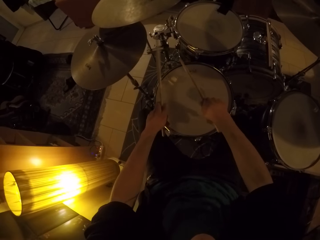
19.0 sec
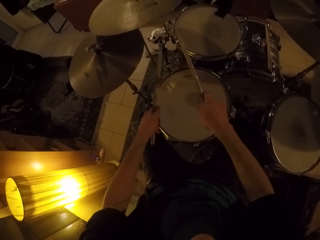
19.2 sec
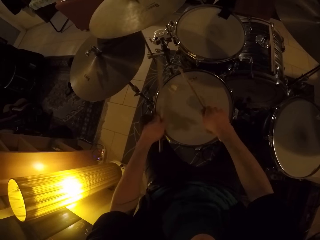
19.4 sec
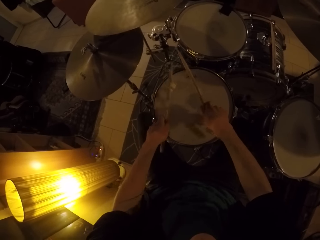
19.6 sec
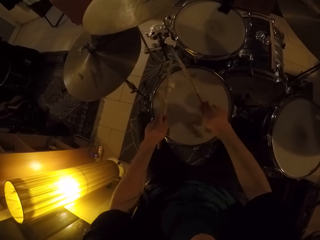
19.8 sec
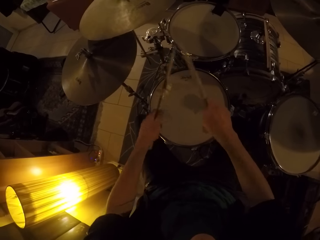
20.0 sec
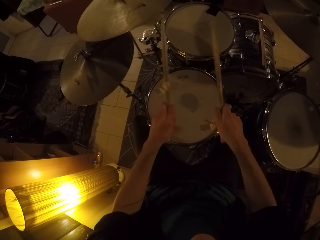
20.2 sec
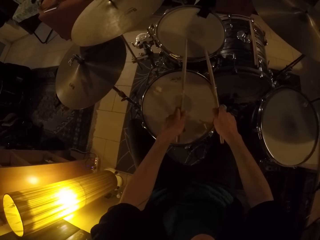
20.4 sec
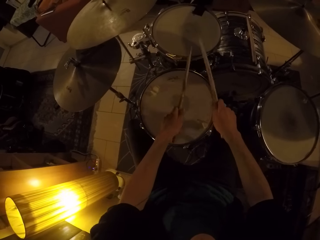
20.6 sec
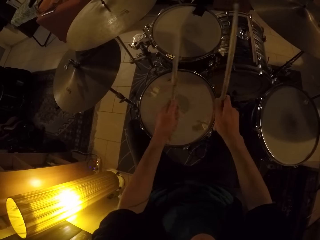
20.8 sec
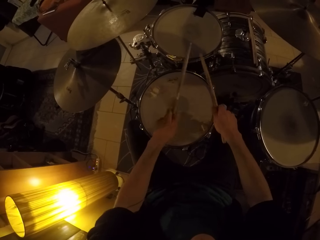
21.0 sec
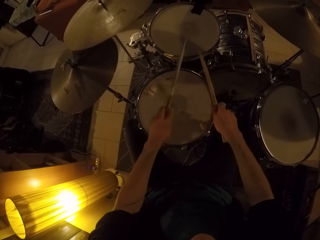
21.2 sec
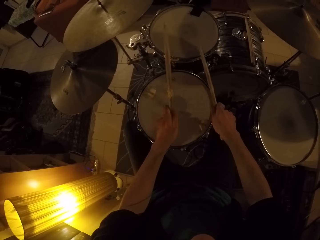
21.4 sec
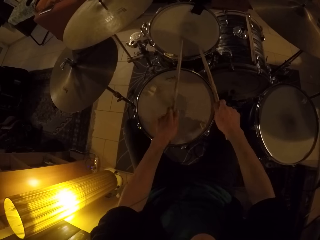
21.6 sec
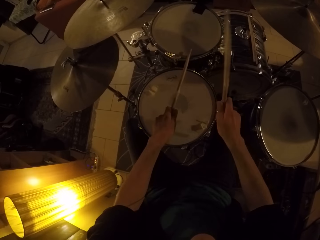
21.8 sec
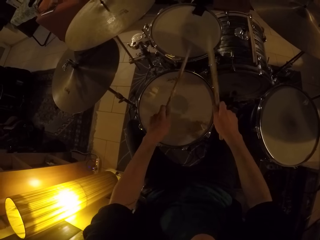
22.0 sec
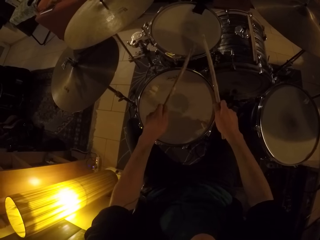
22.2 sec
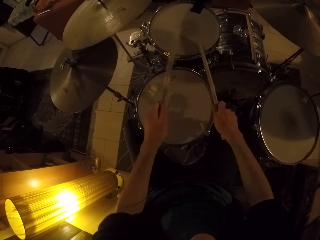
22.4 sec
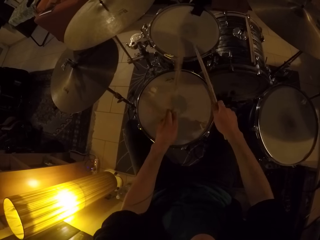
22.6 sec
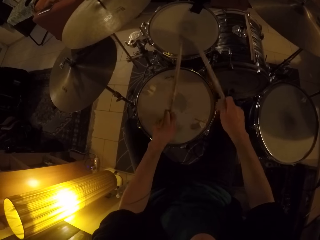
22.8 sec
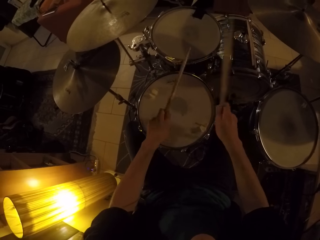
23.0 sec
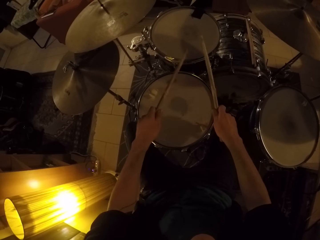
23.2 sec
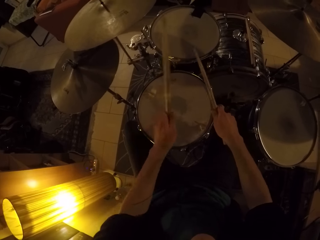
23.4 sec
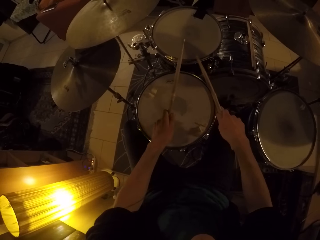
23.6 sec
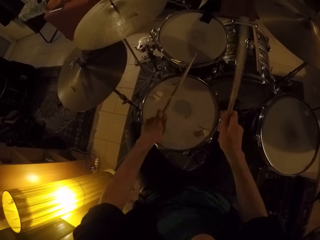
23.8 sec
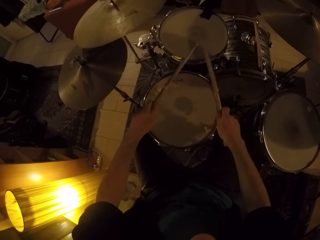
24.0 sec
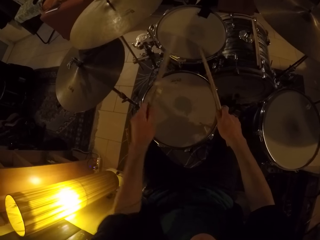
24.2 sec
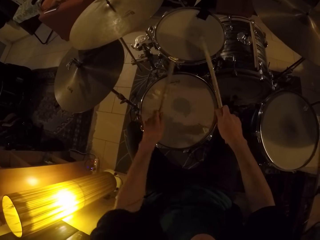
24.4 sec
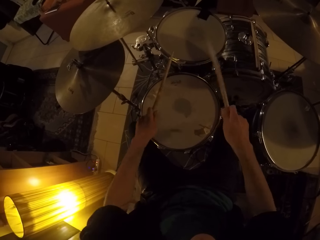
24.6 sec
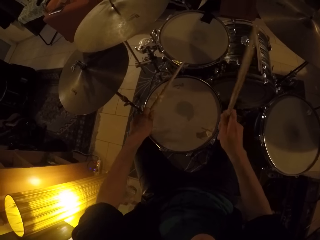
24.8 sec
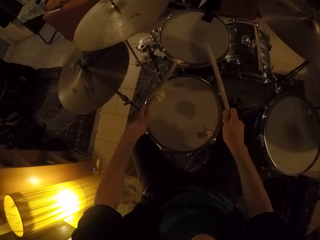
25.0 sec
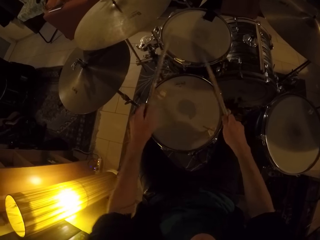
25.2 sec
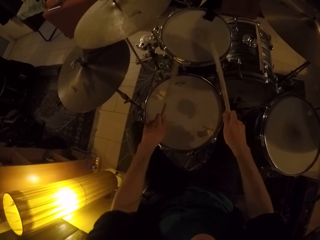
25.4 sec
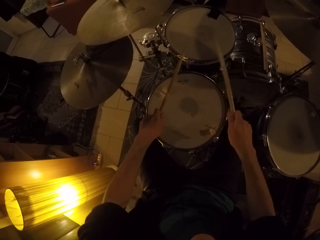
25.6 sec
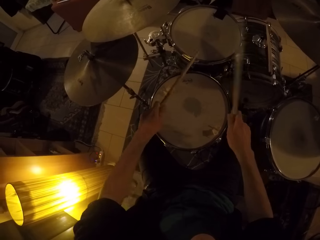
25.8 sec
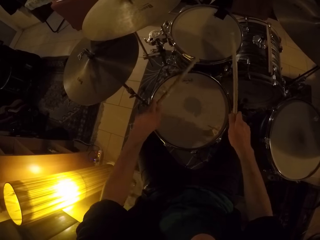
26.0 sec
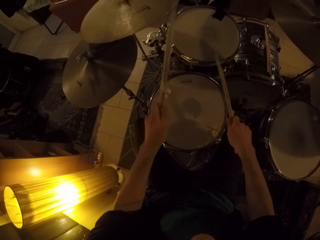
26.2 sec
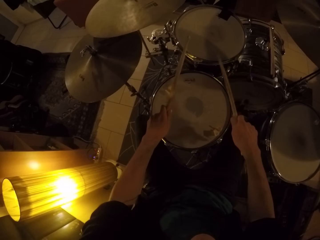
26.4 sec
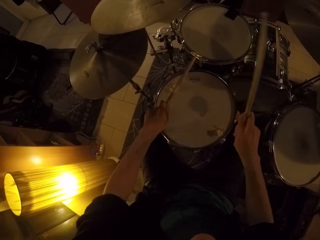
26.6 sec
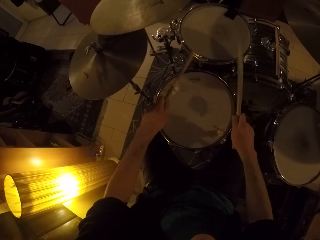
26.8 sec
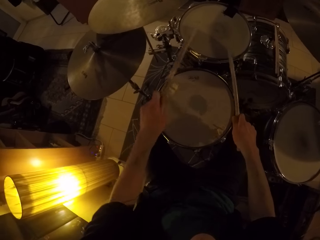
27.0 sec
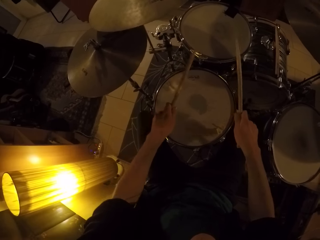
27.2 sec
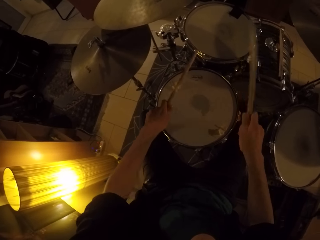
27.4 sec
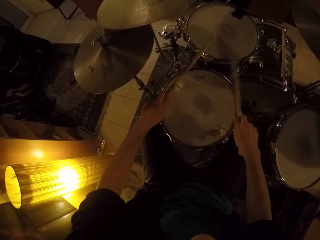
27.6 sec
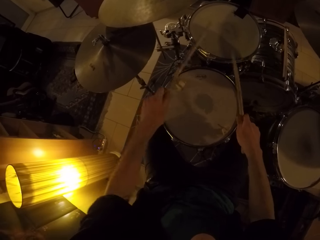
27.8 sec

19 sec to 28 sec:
The camera wearer hits the tom drum with drum sticks.

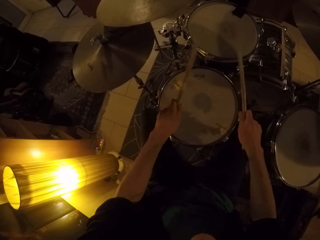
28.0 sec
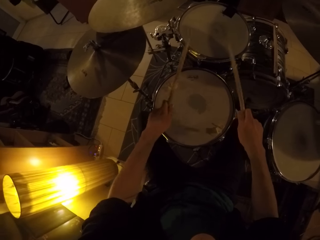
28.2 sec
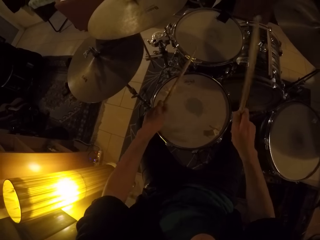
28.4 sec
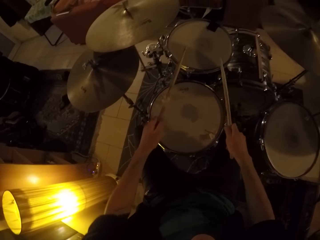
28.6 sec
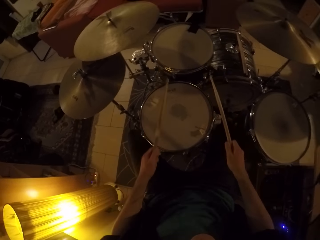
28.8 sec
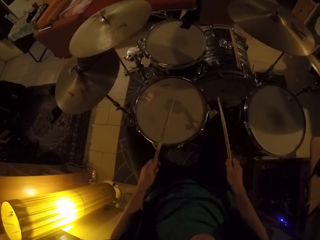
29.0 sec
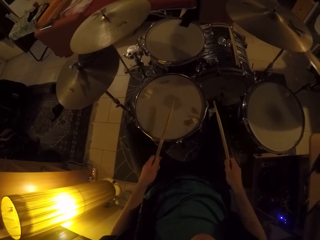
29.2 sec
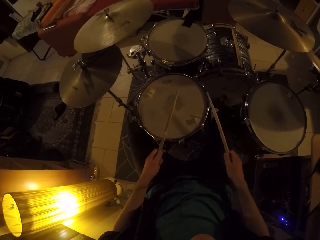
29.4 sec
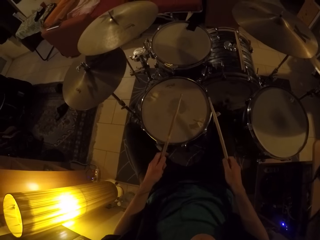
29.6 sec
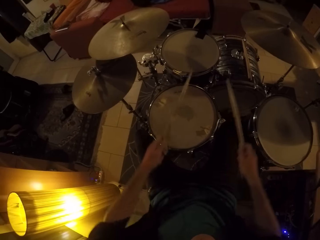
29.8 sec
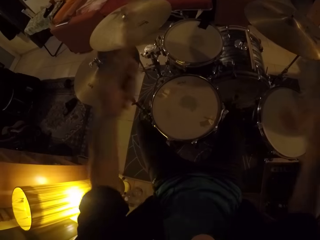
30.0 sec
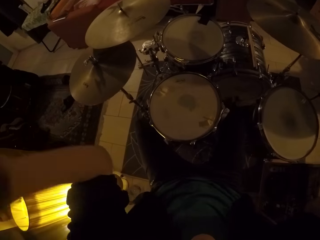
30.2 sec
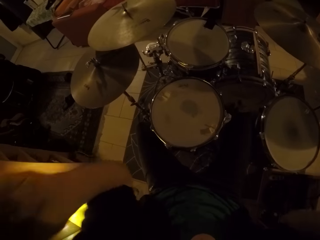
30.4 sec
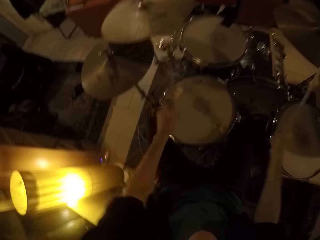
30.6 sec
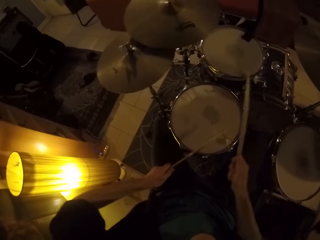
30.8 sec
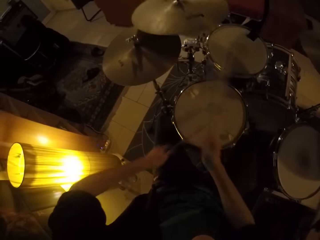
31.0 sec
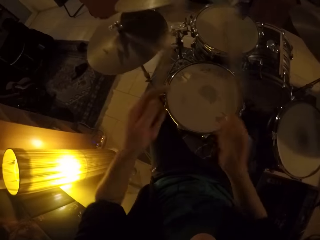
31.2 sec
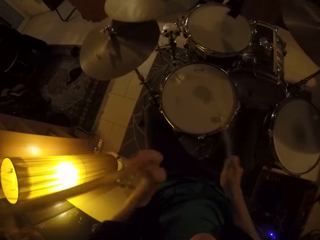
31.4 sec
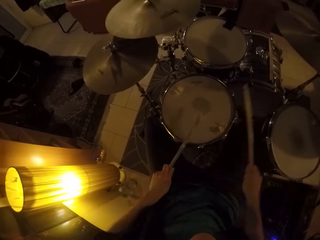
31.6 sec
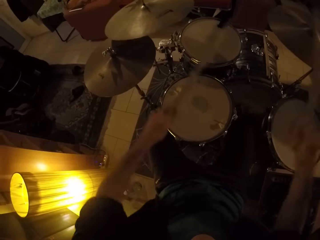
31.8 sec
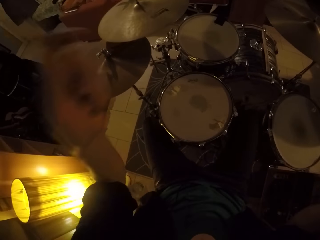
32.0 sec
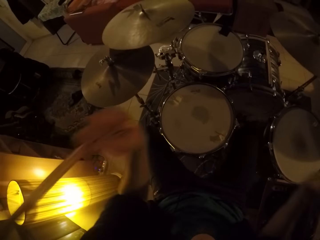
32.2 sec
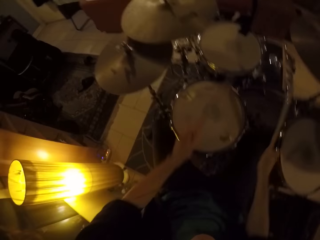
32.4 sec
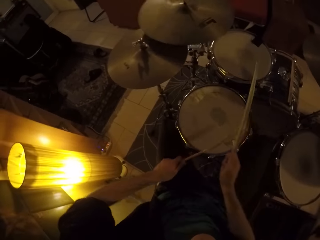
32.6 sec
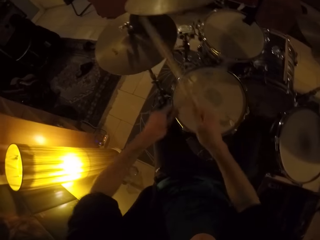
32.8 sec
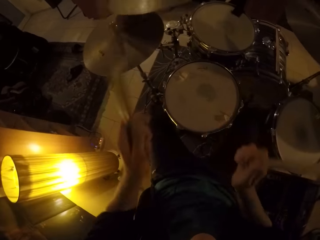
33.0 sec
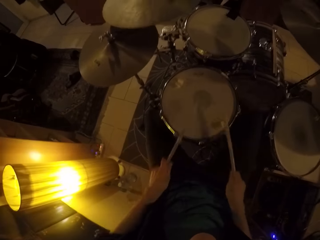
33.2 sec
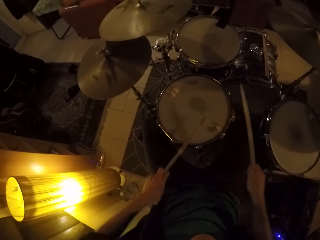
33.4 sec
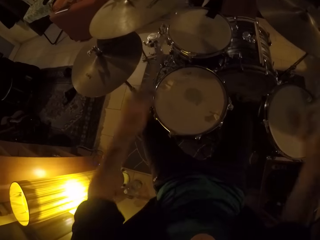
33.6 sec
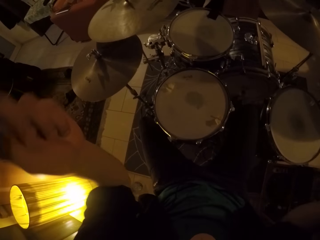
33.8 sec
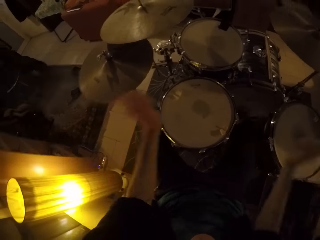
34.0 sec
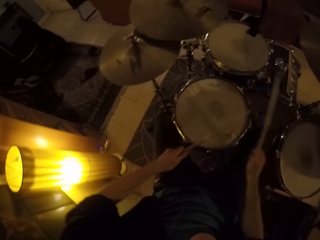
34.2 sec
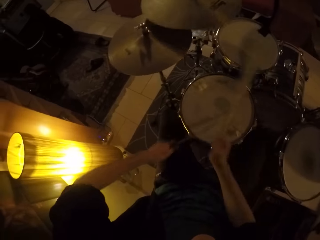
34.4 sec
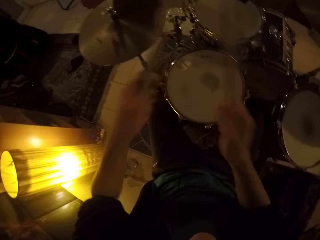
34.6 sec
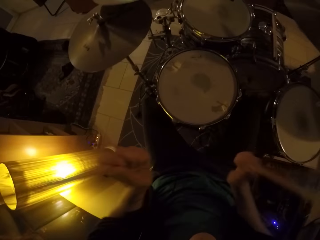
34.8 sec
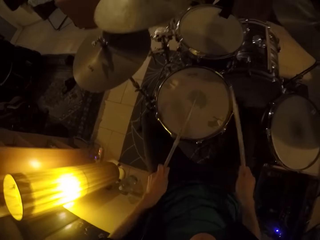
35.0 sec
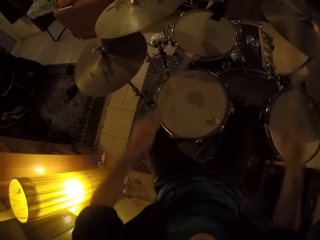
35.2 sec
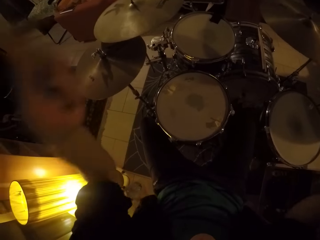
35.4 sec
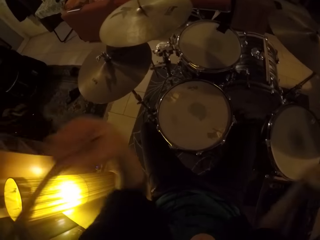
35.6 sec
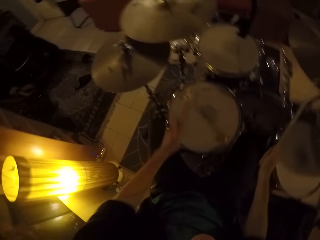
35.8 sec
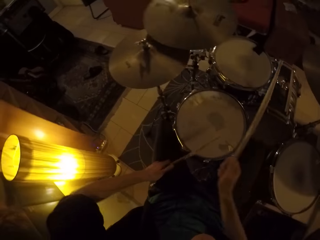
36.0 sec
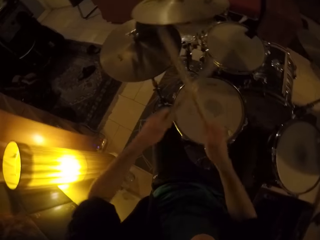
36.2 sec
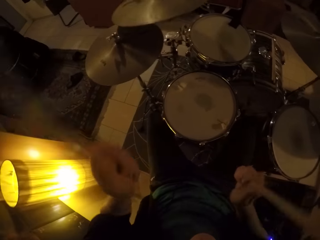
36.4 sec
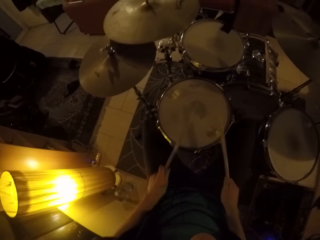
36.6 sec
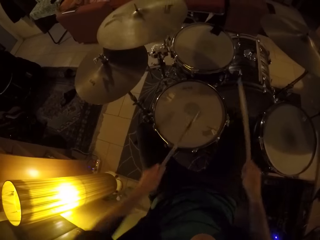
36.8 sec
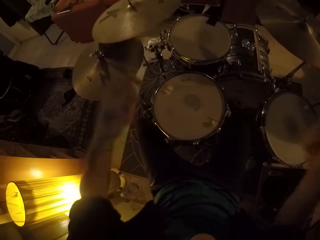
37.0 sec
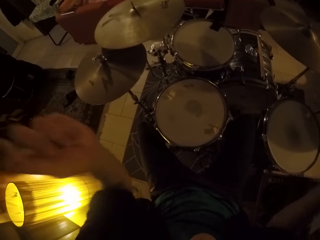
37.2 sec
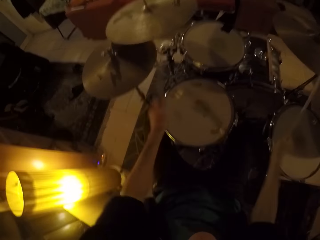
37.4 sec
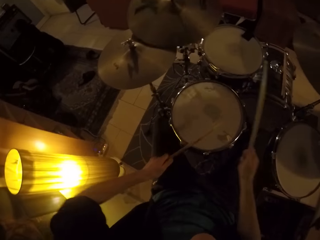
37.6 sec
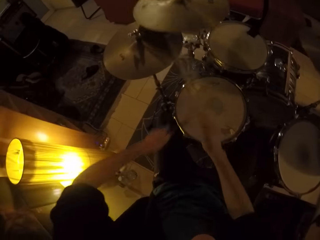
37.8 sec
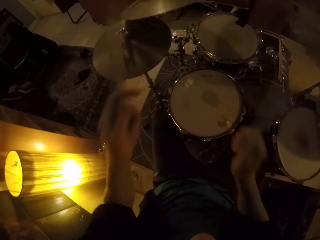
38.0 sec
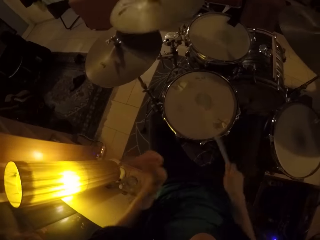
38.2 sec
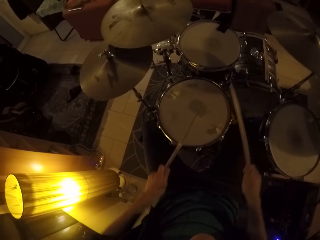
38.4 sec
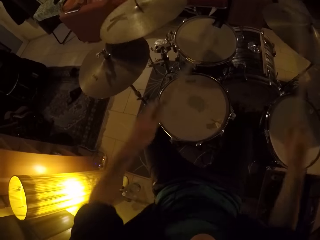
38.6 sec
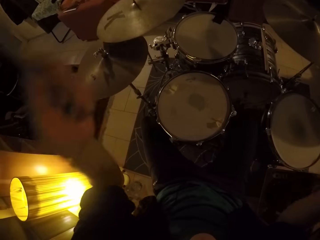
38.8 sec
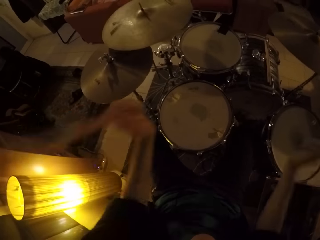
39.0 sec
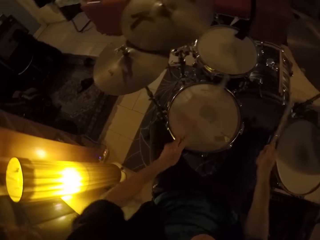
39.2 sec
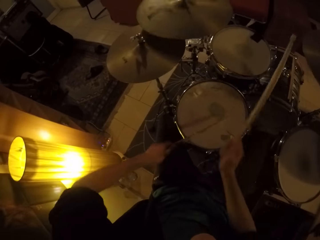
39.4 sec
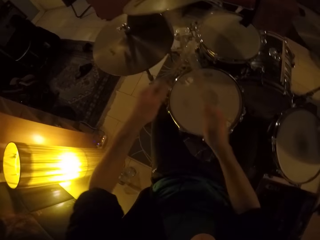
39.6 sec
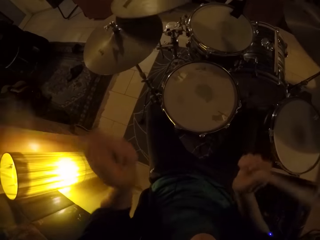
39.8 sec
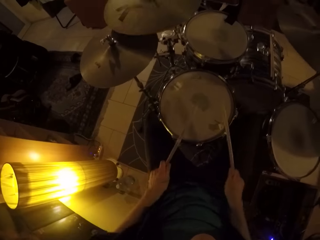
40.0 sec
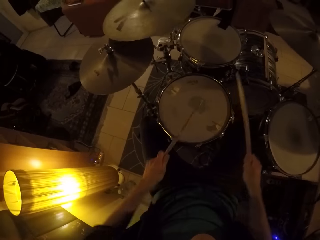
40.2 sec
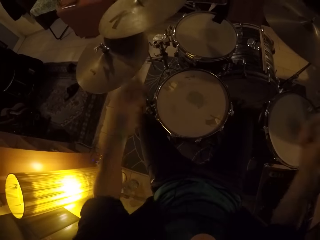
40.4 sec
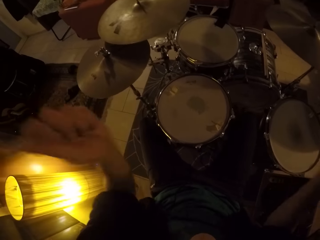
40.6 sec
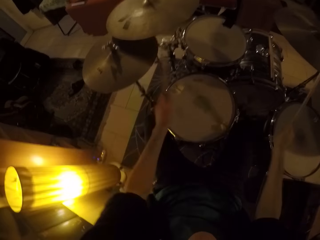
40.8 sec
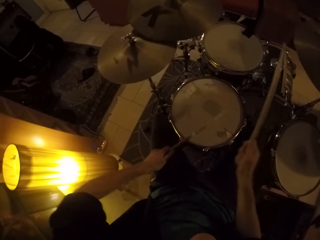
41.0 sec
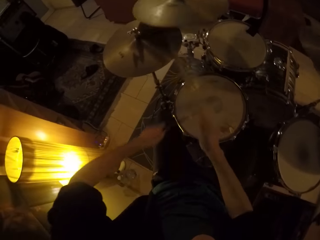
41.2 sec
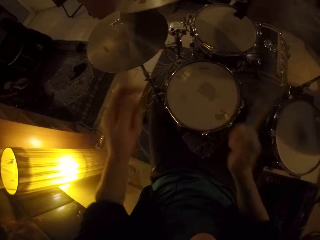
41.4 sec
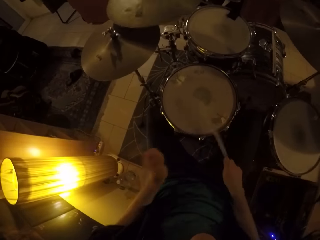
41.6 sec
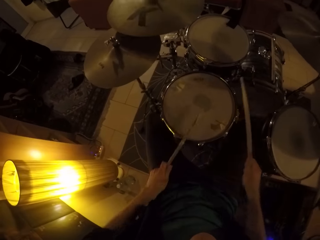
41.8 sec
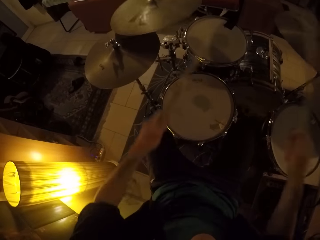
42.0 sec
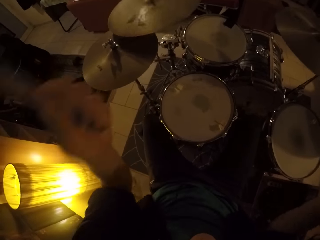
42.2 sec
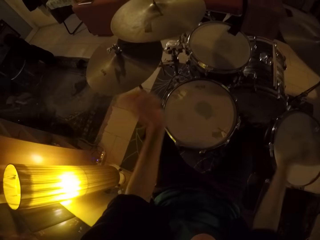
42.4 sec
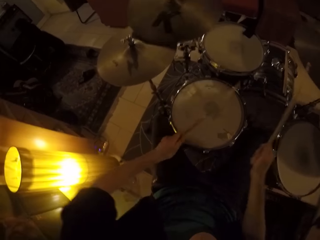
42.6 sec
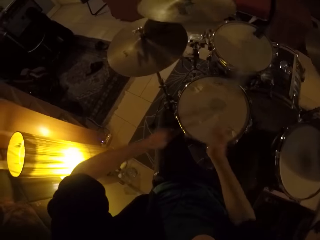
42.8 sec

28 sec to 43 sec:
The camera wearer holds drum sticks close to the snare drum. They raise their hands with the drum sticks. They hit the drum cymbals with the drum sticks. They hit the tom drum with the right hand drum sticks. They hit the drum cymbal with the right hand. They raise their hands with the drum sticks. They hit the snare drum with the drum sticks. They raise their hands with the drum sticks. They hit the snare drum with the left hand drum stick. They hit the drum cymbal with the right hand drum stick. They raise their hands with the drum sticks. They hit the snare drum with the drum sticks. They hit the drum cymbal with the left hand drum stick. They raise their hands with the drum sticks. They hit the snare drum with the drum sticks. They raise their hands with the drum sticks. They hit the drum cymbal with the drum sticks. They hit the snare drum with the drum stick. They raise their hands with the drum sticks. They hit the snare drum with the drum stick. They raise their hands with the drum sticks. They hit the tom drum with the right hand drum stick. They hit the snare drum with the drum stick. They raise their hands with the drum sticks. They hit the snare drum with the drum sticks. They raise their hands with the drum sticks. They hit the tom drum with the left hand drum stick. They hit the tom drum with the left hand drum stick again. They raise their hands with the drum sticks. They hit the snare drum with the drum sticks. They raise their hands with the drum sticks. They hit the tom drum with the left hand drum stick. They hit the snare drum with the left hand drum stick. They hit the drum cymbal with the right hand drum stick. They raise their hands with the drum sticks. They hit the snare drum with the left hand drum stick. They hit the snare drum with the left hand drum stick again.
